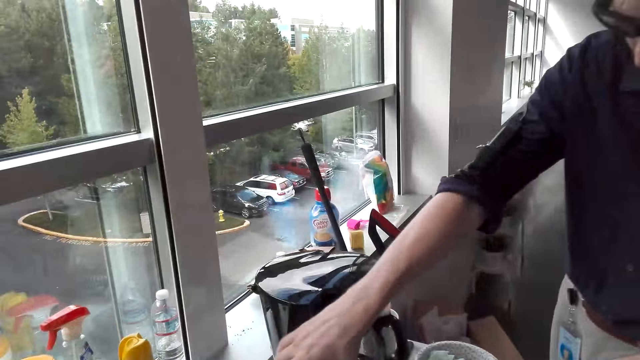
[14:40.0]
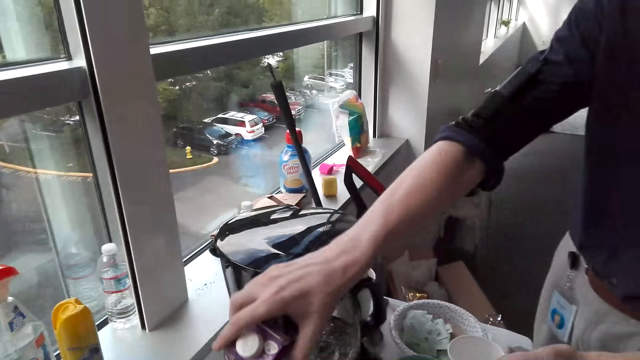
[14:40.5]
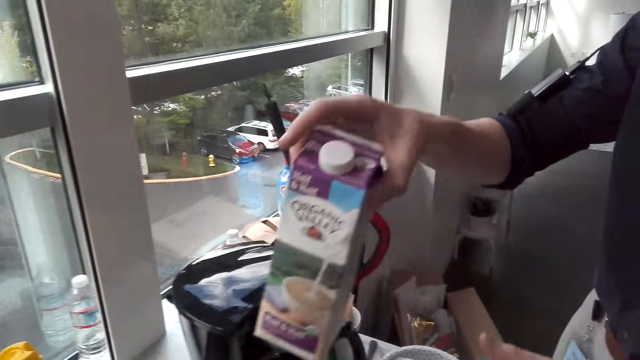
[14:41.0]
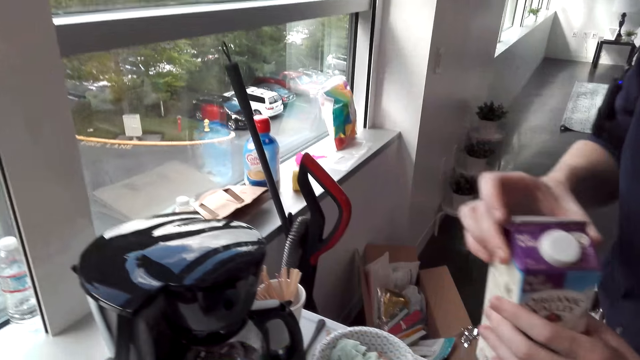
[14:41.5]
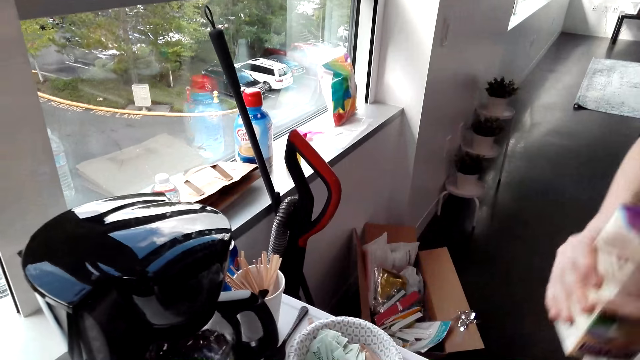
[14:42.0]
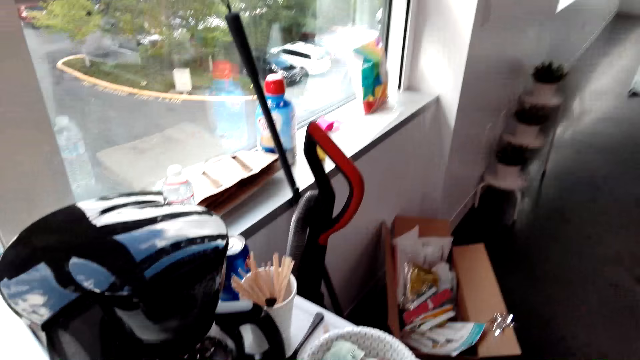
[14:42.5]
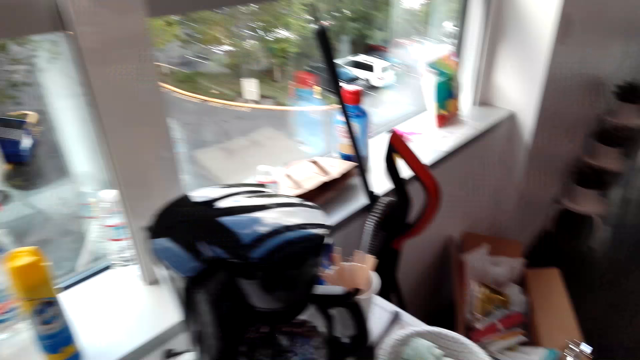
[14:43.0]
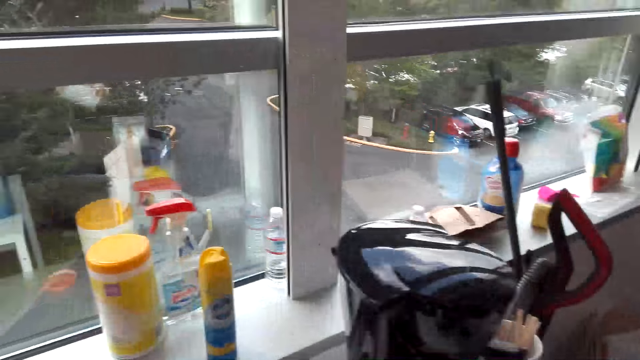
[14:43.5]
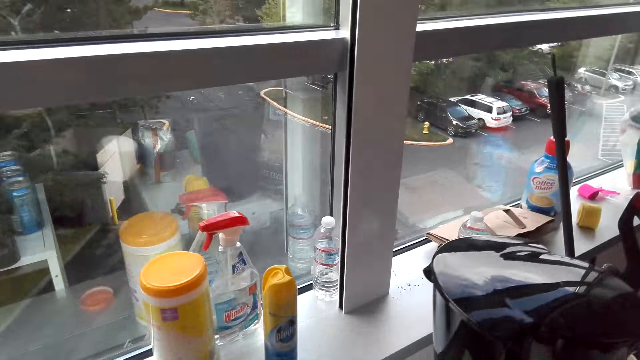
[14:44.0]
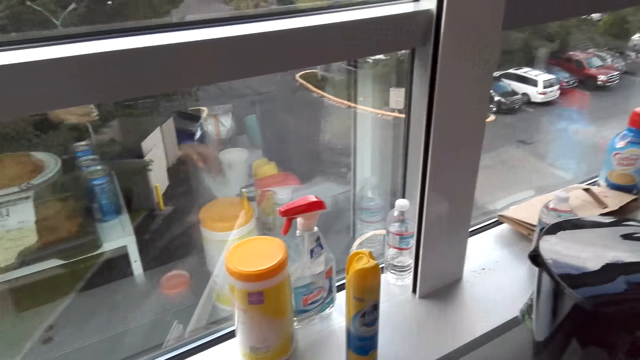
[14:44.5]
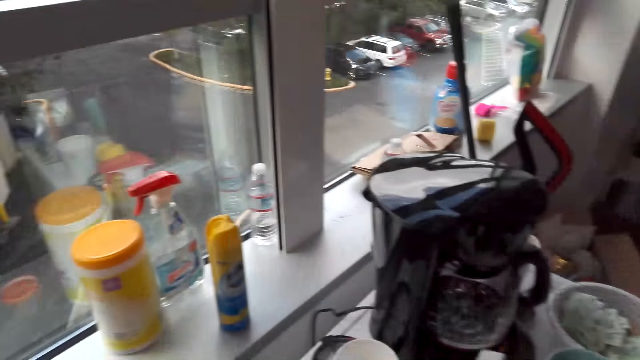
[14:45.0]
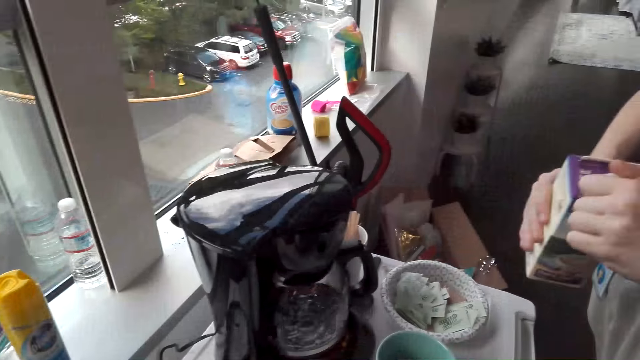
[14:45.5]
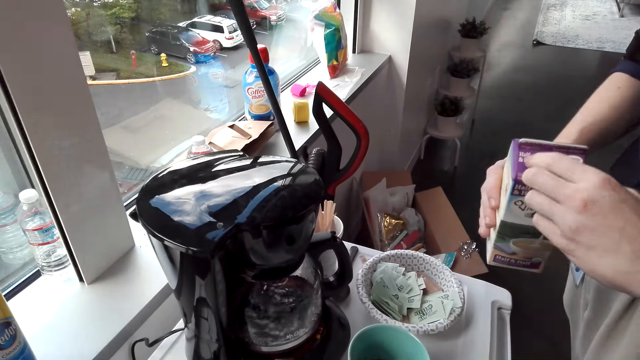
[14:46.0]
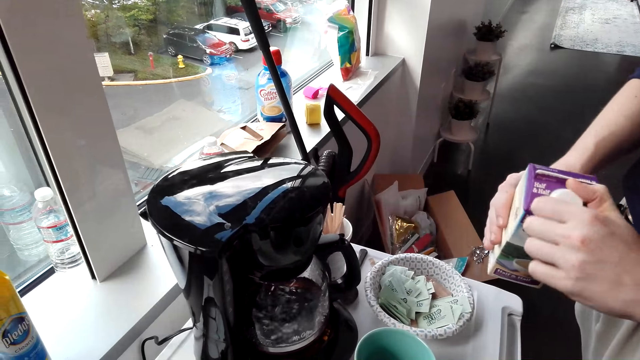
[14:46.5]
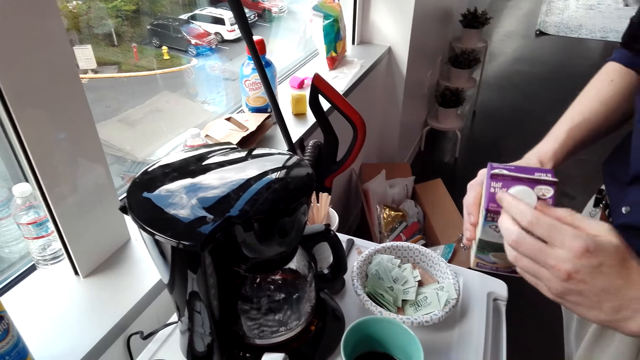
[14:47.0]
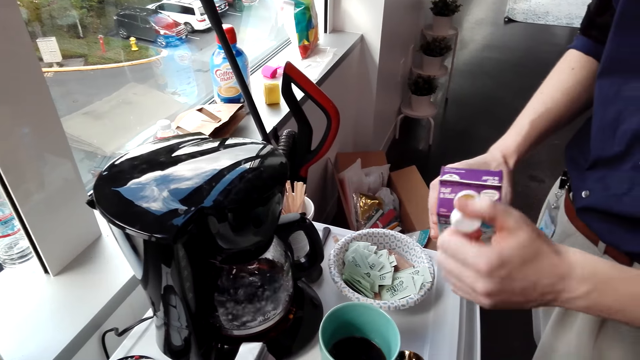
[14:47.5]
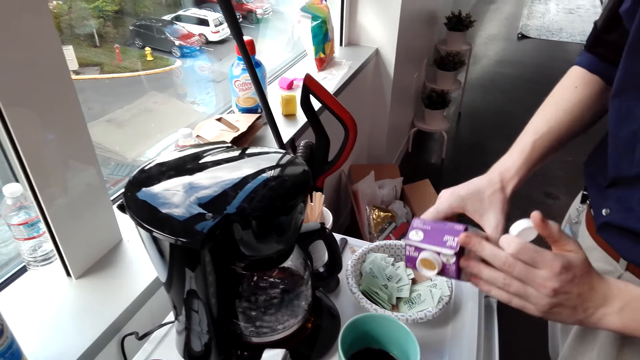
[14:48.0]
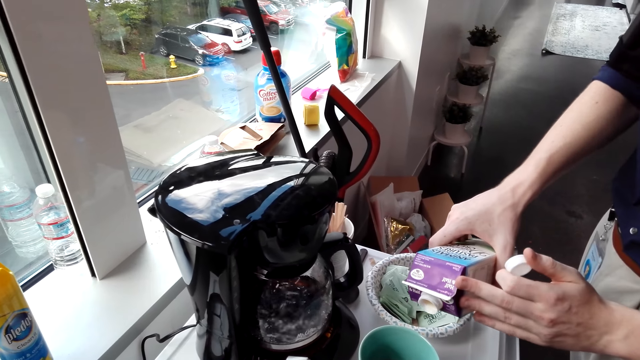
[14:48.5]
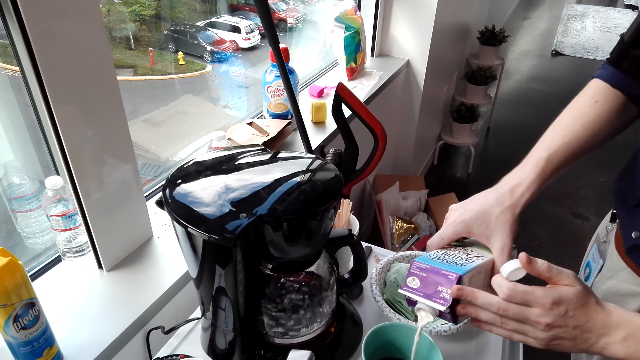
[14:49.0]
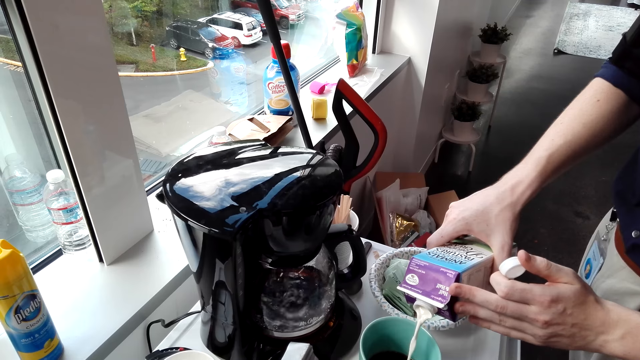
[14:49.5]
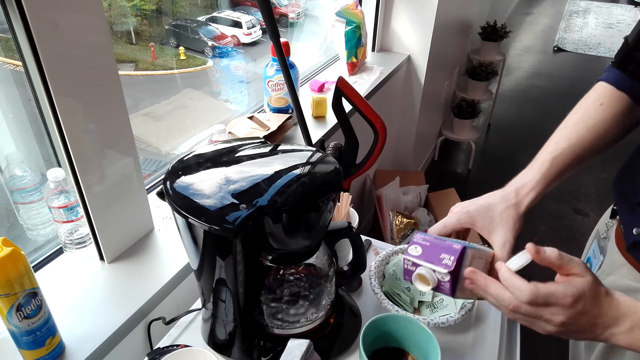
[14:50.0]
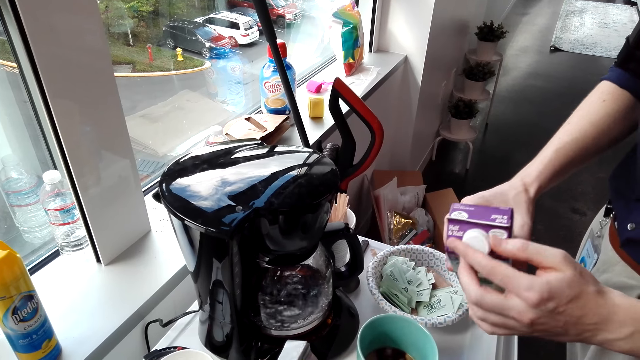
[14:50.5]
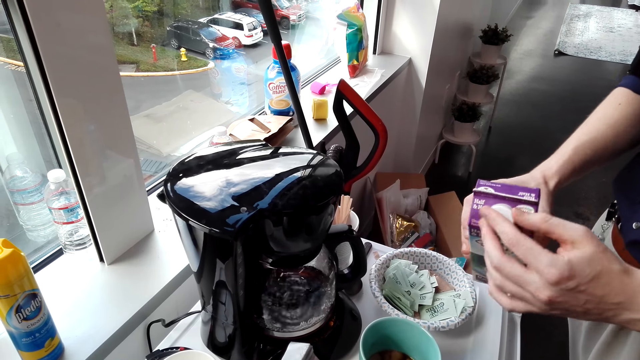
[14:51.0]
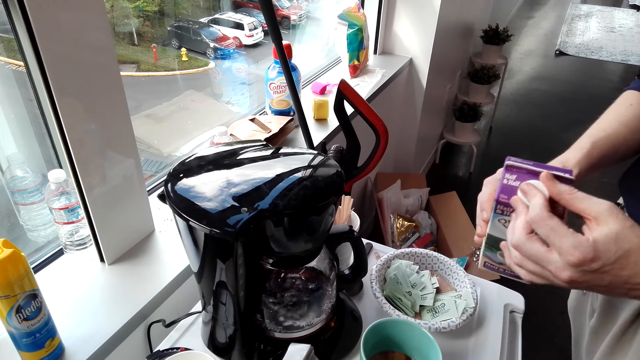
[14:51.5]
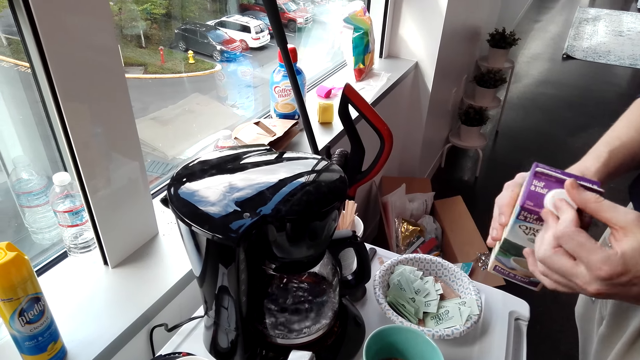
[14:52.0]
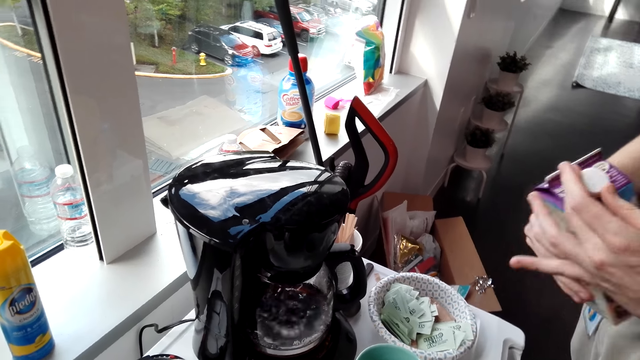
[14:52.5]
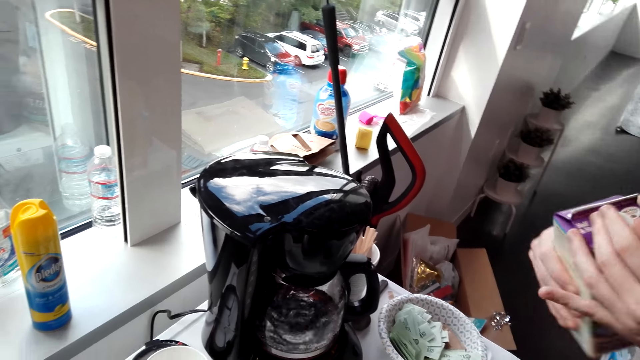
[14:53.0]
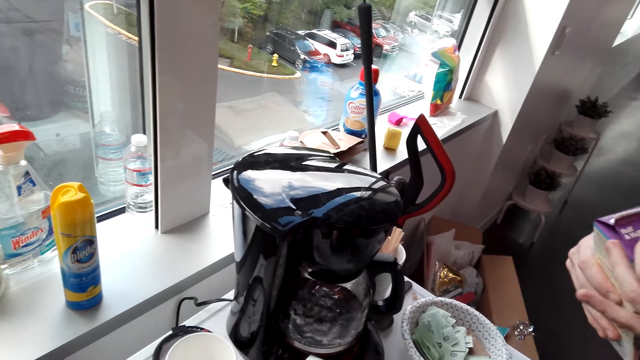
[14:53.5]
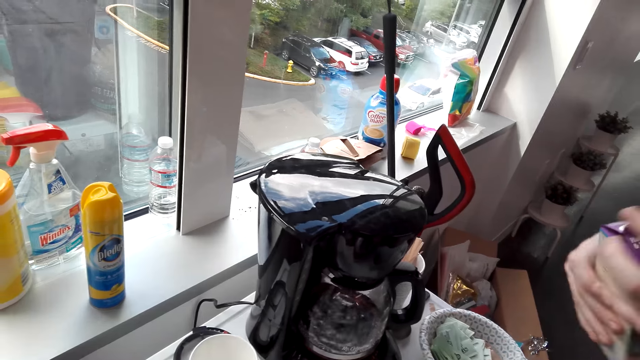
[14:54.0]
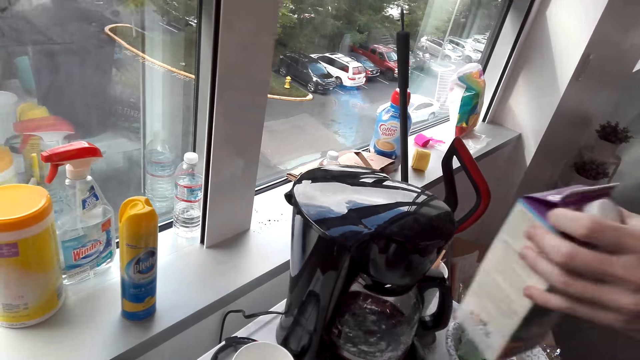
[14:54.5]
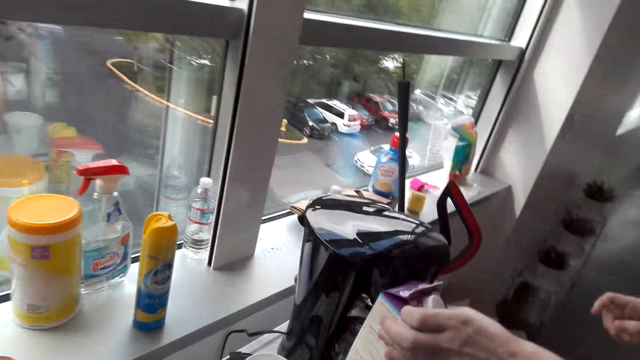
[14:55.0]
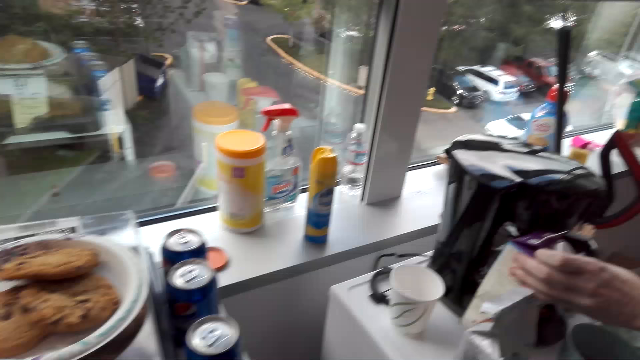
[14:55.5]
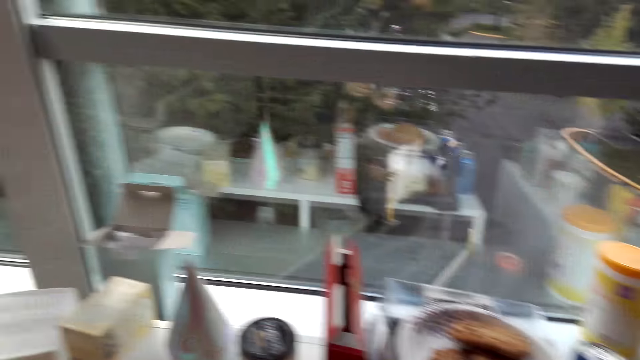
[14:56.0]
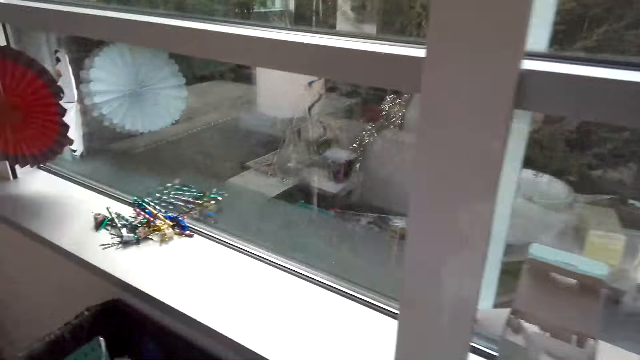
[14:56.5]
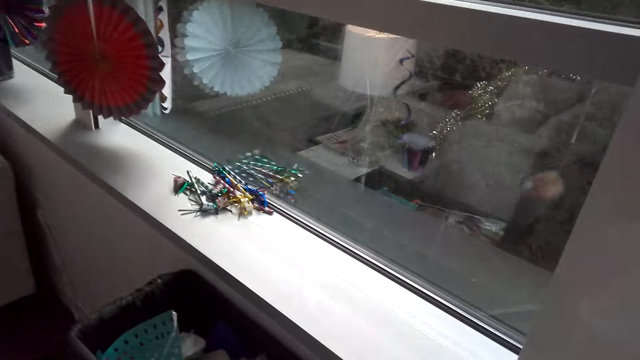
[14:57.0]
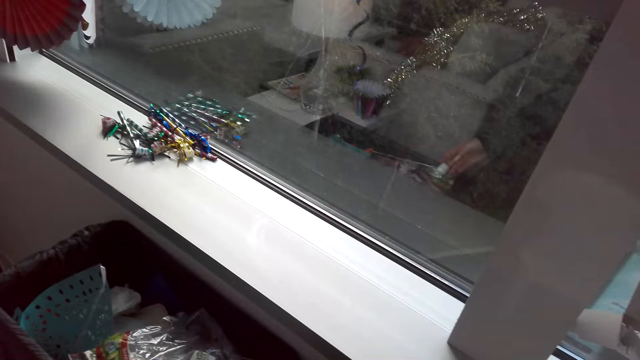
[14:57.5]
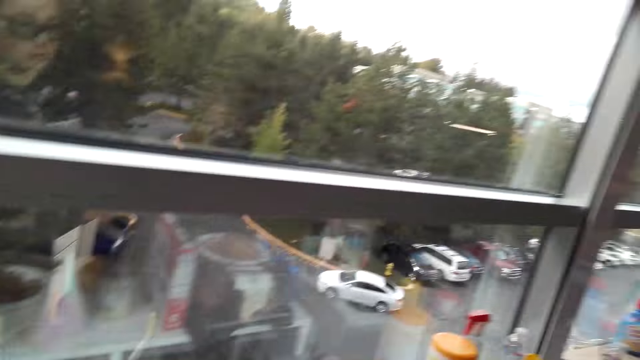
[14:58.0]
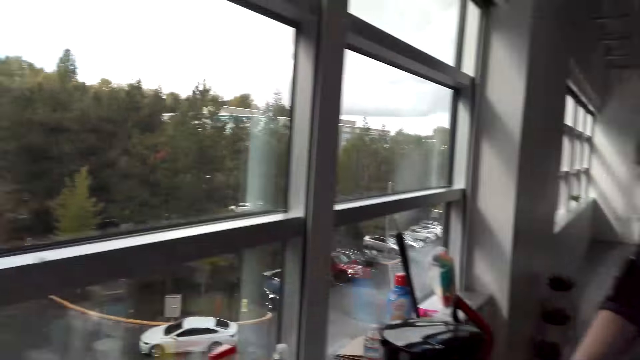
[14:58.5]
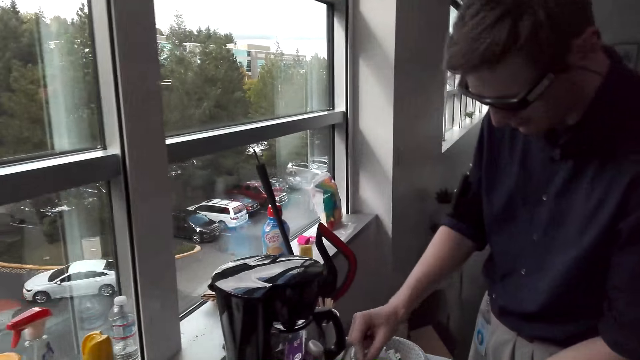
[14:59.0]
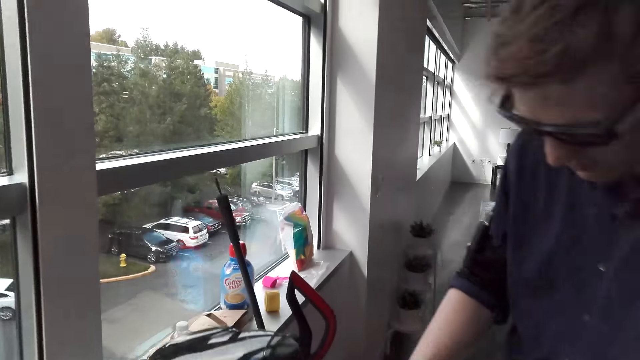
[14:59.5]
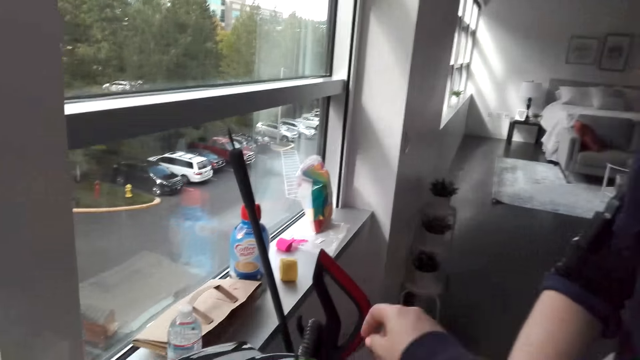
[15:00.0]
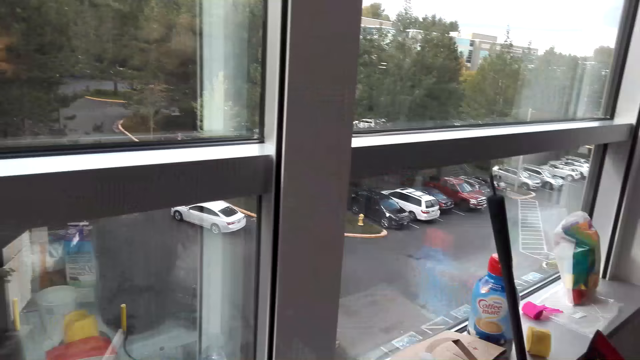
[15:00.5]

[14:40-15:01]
A man makes coffee. The man takes a packet of milk. The man interacts with the camera wearer. The camera wearer looks around. They open the milk. The man opens the packet's lid. The camera wearer pours the milk in the cup. The man pours the milk in the cup. The man locks the packet with a lid. The camera wearer closes the milk carton. They look around. They place the milk on the table. The man puts the milk packet on the table. The camera wearer looks around.
